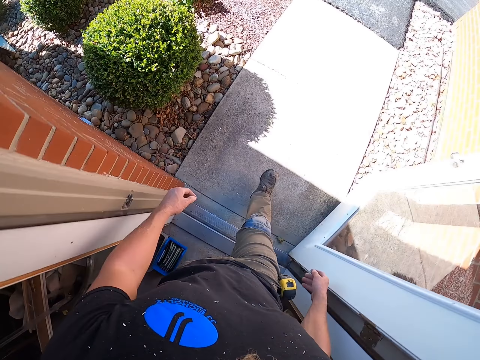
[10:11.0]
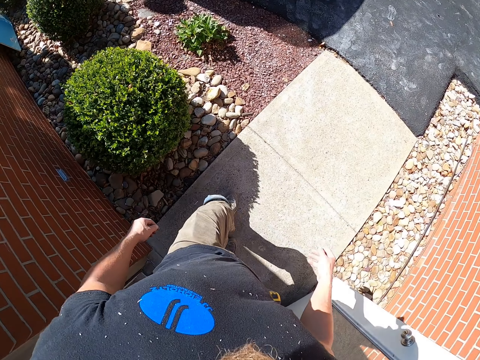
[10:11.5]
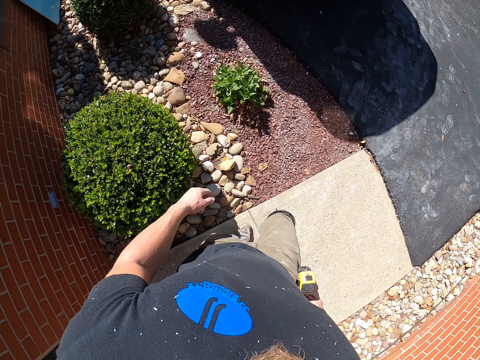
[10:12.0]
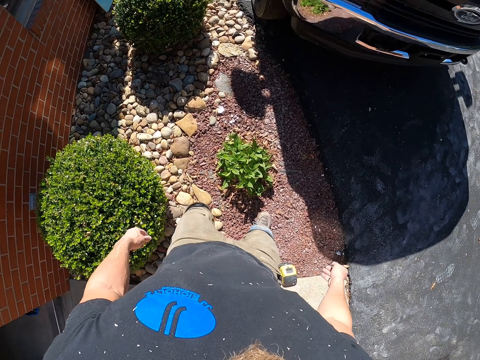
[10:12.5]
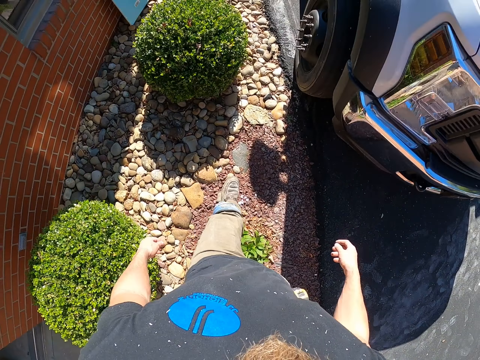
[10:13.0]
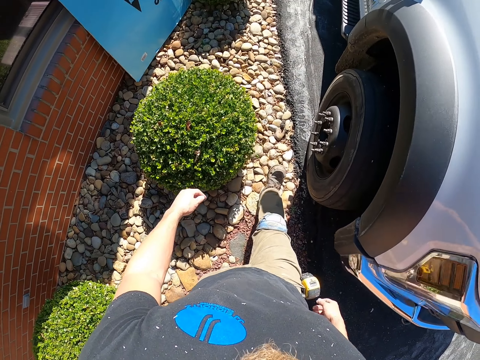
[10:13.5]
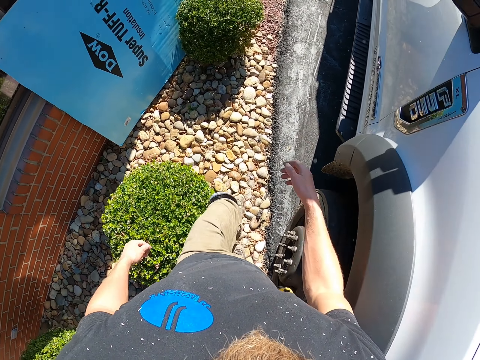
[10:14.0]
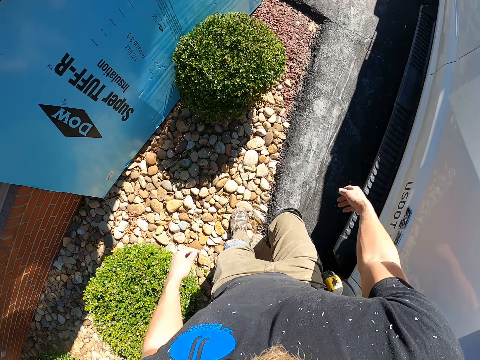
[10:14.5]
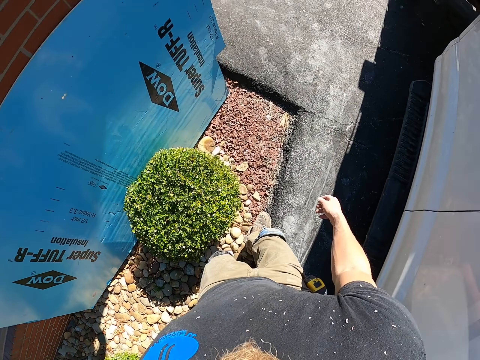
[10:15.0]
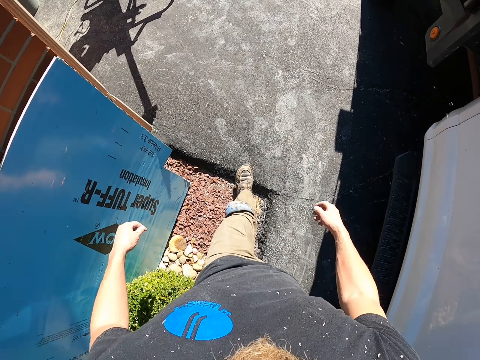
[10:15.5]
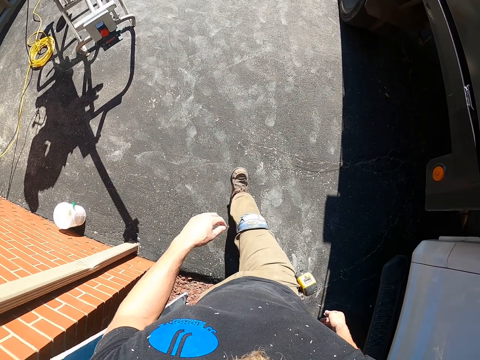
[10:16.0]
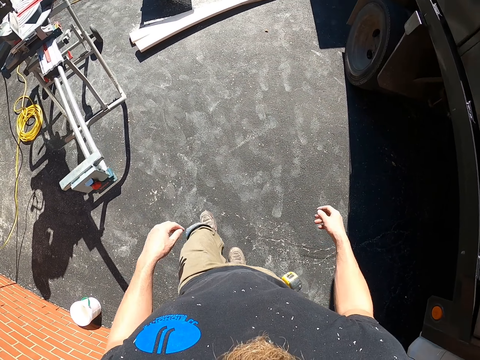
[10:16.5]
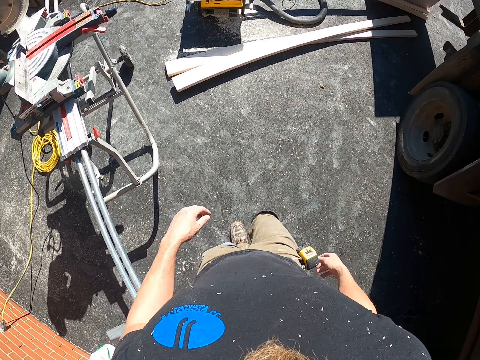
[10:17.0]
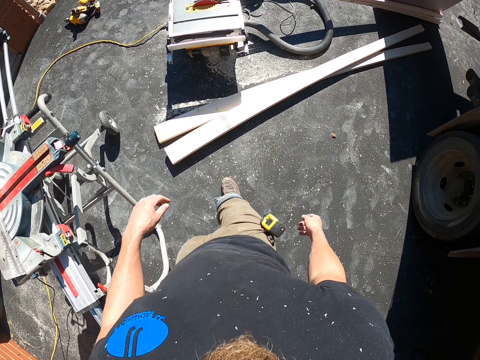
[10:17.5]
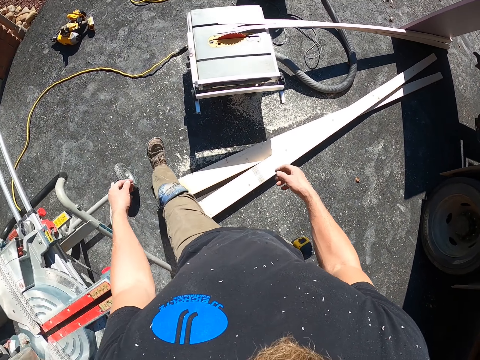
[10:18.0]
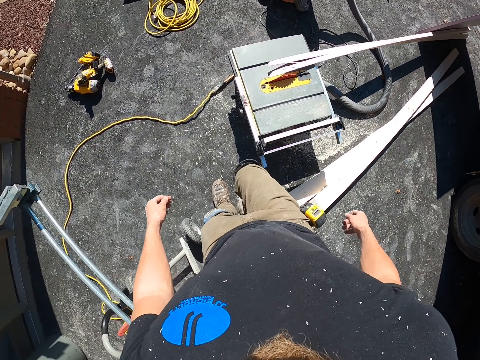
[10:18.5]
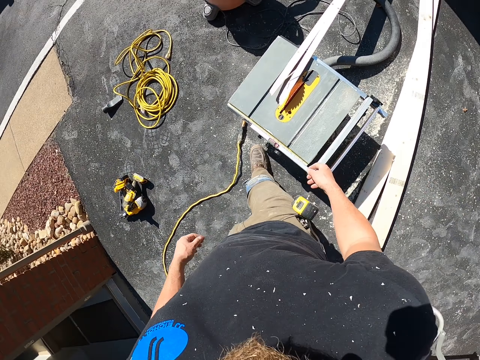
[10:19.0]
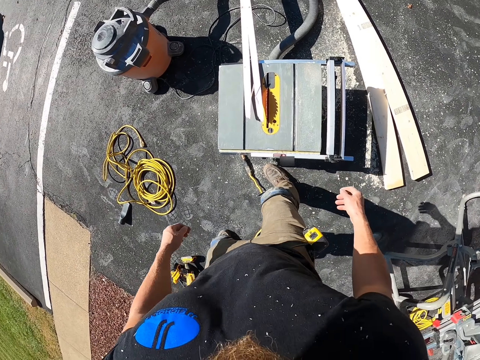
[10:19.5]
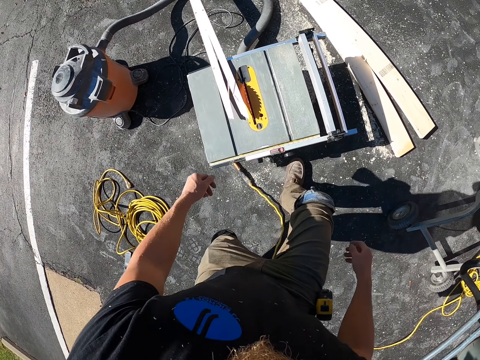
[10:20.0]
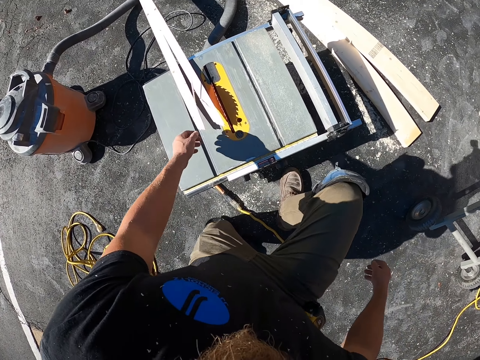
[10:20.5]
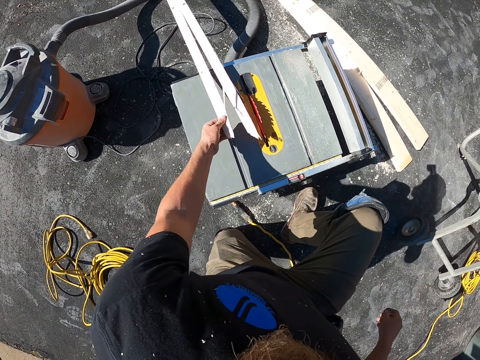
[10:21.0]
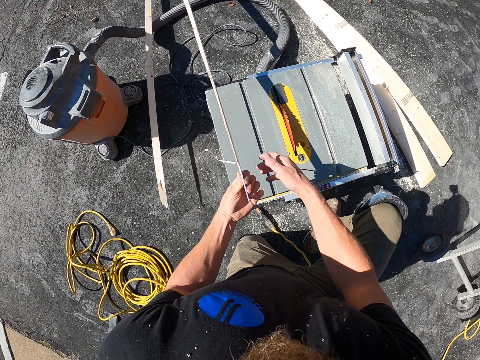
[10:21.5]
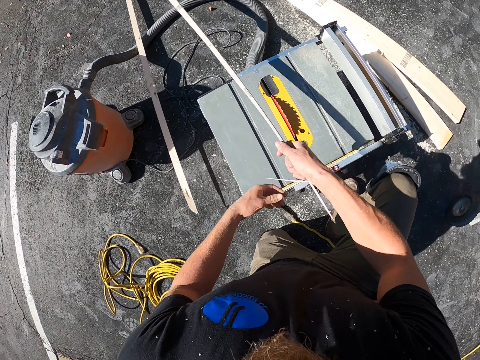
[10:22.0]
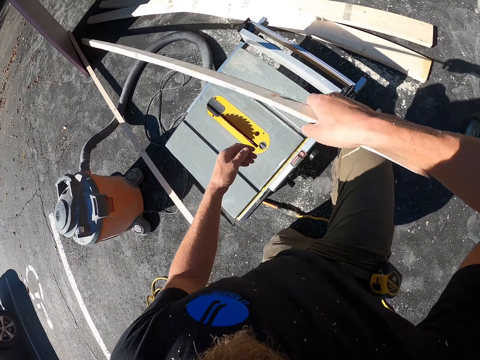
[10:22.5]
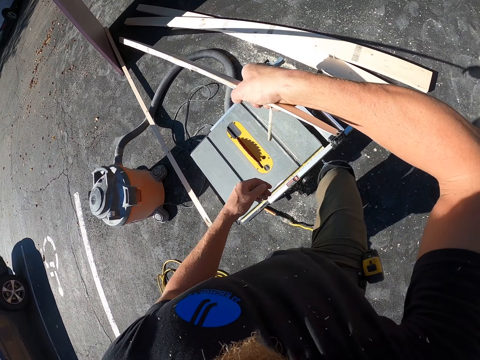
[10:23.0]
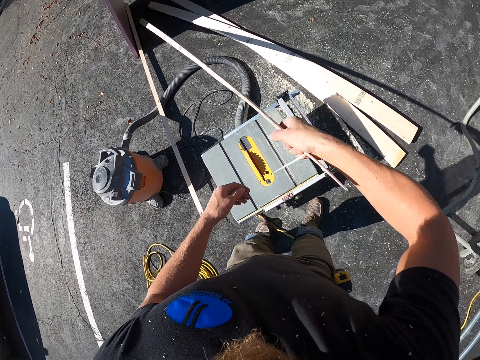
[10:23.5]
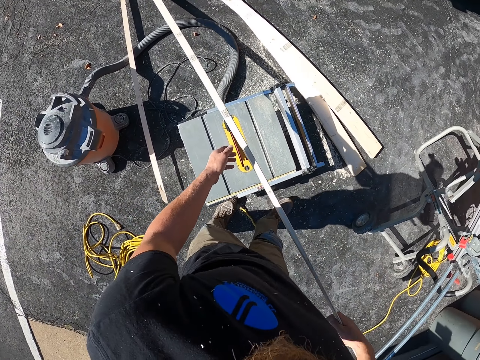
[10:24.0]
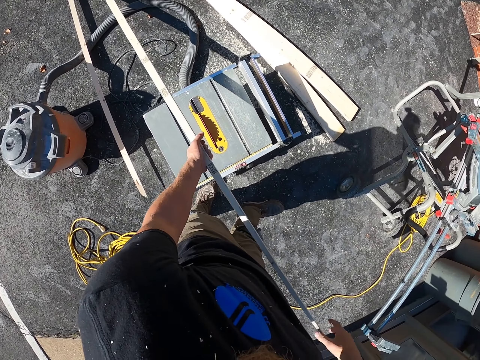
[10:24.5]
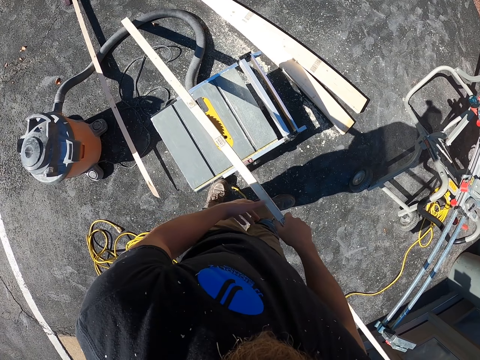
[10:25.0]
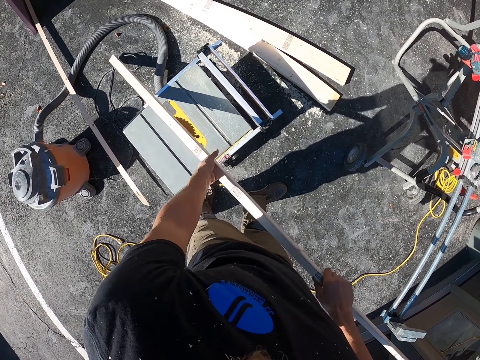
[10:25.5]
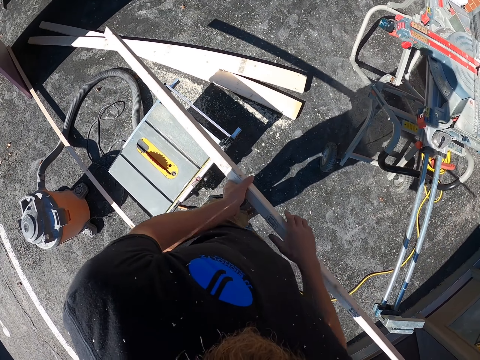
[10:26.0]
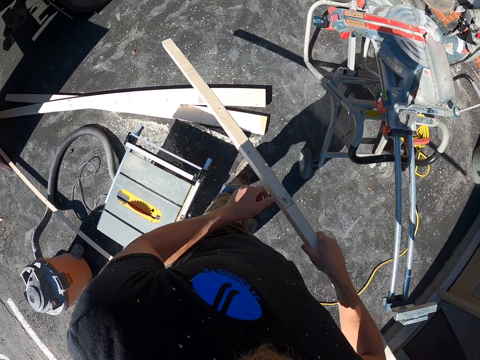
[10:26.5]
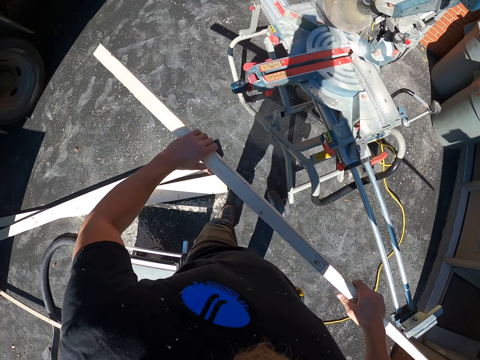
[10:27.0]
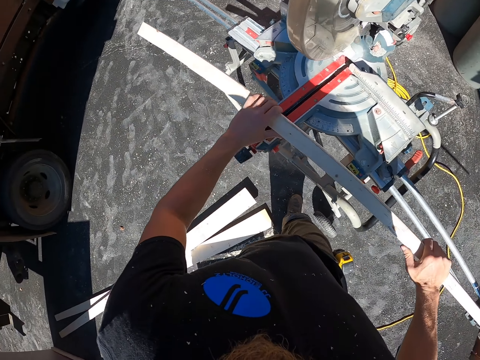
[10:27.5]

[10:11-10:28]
The camera wearer walks out of the house. They walk toward the vehicle truck. They walk around the compound. They squat beside the cutting machine. They pick wood from the machine. They hold the wood with both hands.

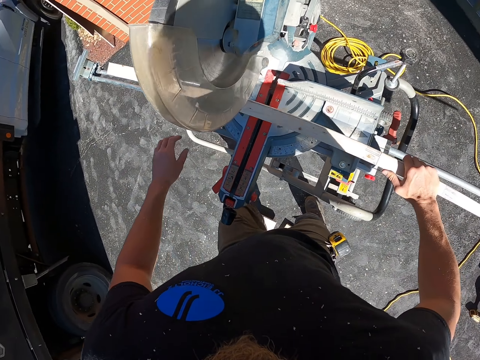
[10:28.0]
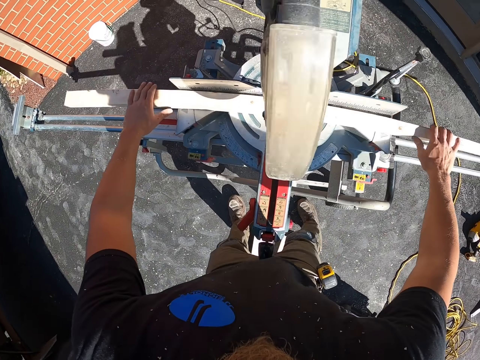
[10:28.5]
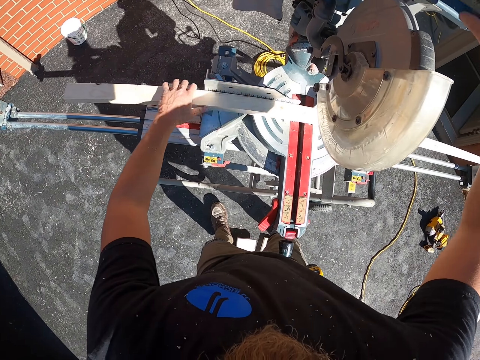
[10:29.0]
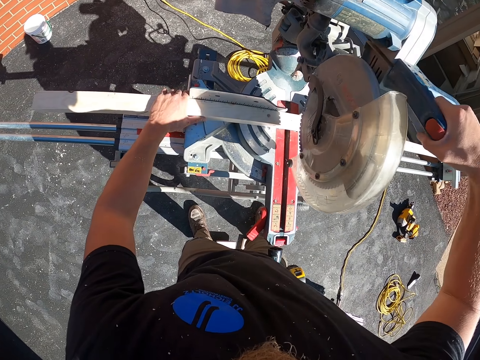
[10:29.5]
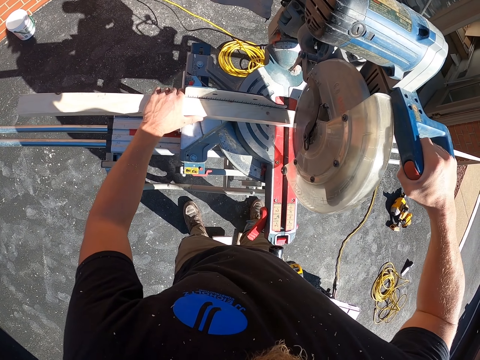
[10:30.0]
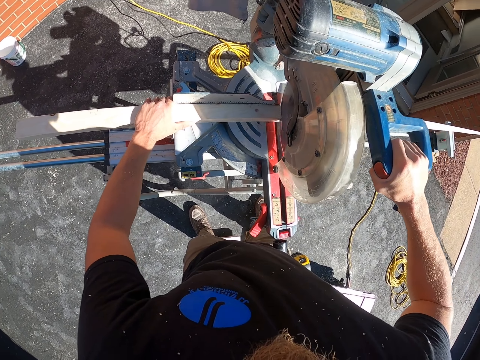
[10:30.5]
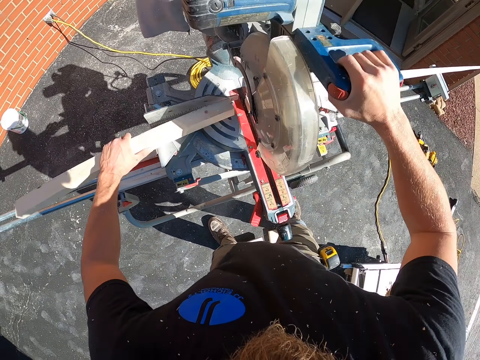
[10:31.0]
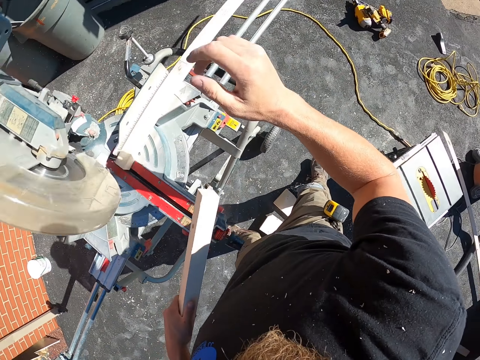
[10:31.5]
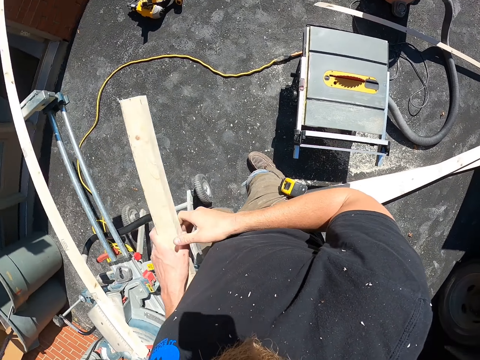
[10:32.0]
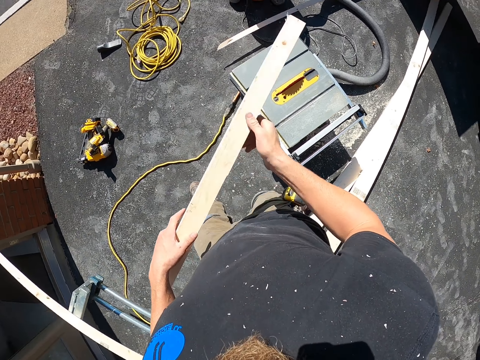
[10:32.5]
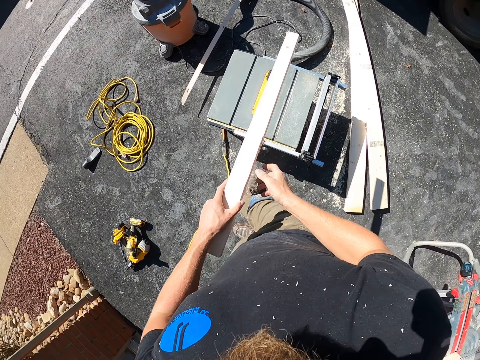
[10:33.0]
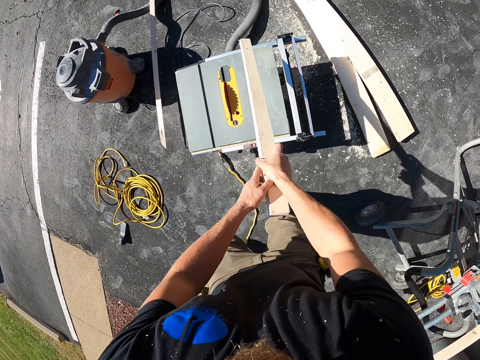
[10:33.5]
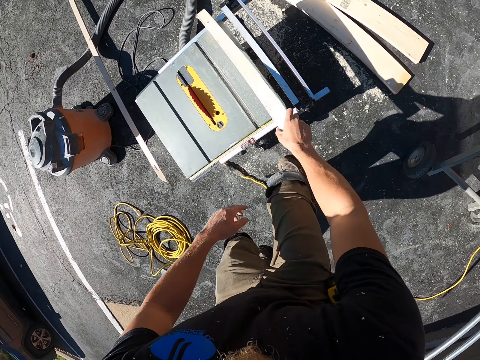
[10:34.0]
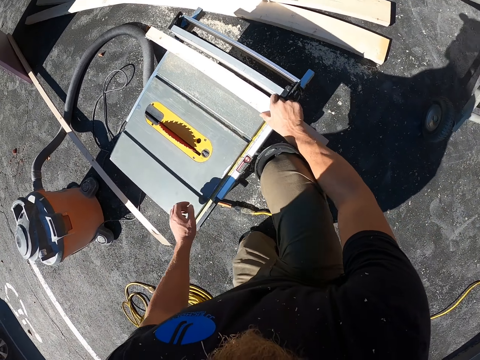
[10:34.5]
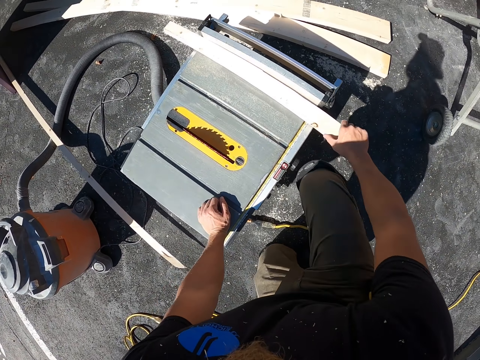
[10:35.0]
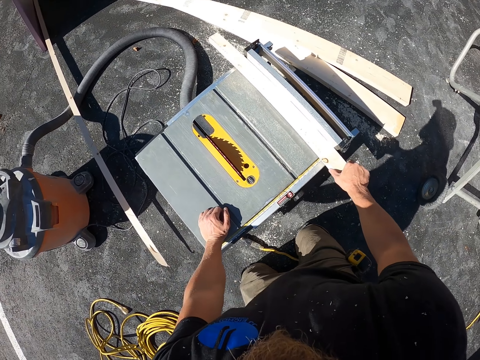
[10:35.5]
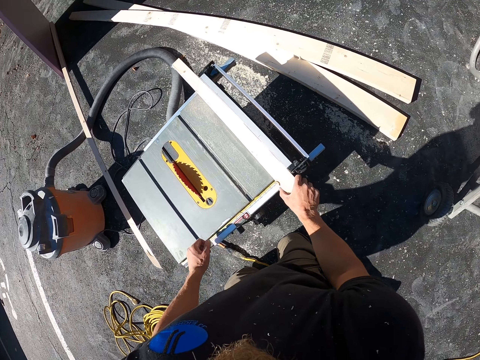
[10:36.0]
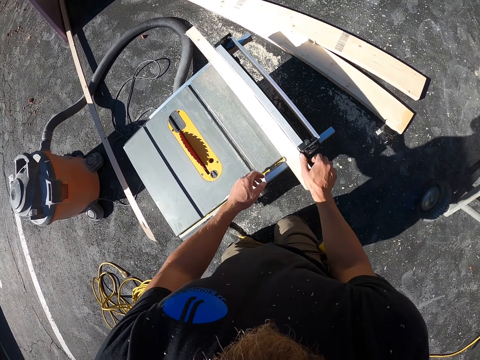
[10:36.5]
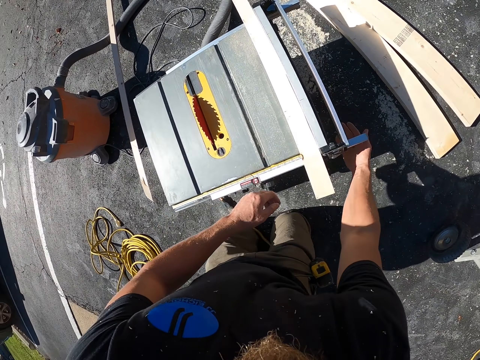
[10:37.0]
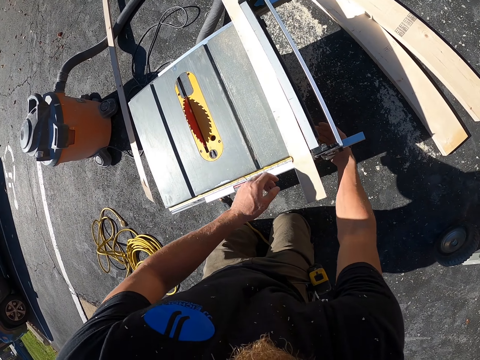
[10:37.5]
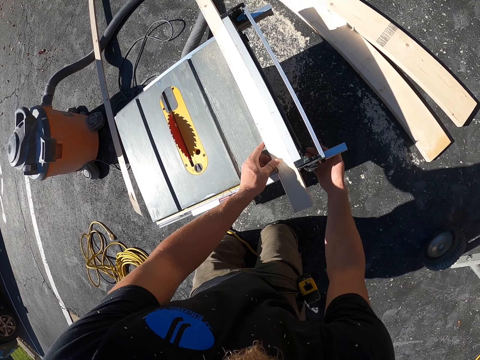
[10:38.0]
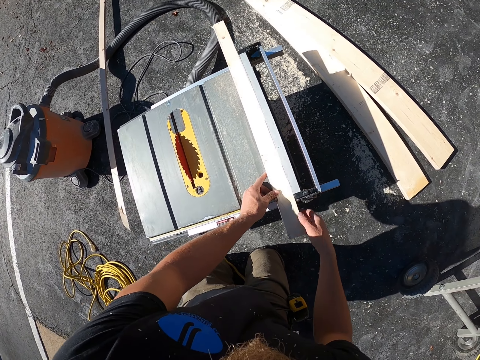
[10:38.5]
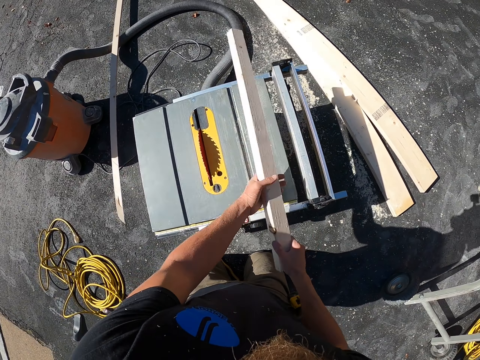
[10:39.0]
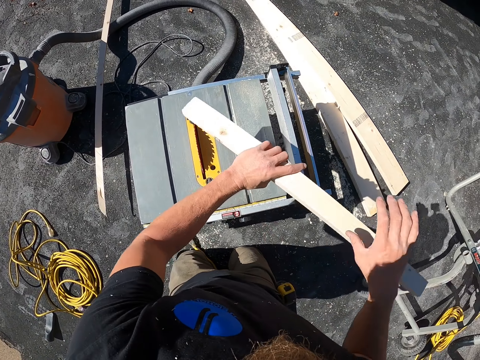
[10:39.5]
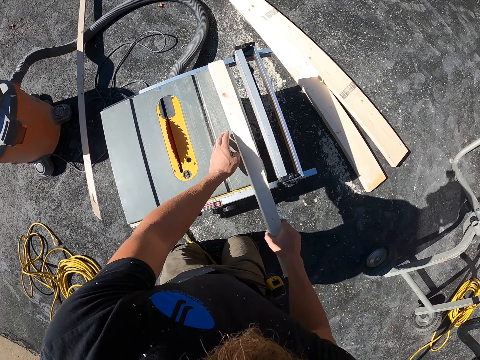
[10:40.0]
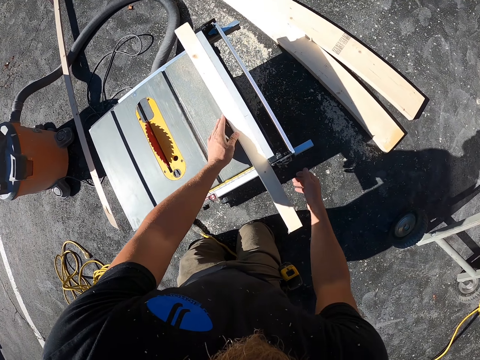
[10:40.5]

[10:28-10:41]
The camera wearer puts the piece of wood on the cutting machine. They hold the cutting machine handle. They cut the piece of wood. They pick the wood from the machine. They hold the wood with both hands. They put the piece of wood on the cutting machine. They touch the cutting machine. They do something with the hand. They lift the wood with both hands. They turn the piece of wood. They put the piece of wood on the cutting machine.
